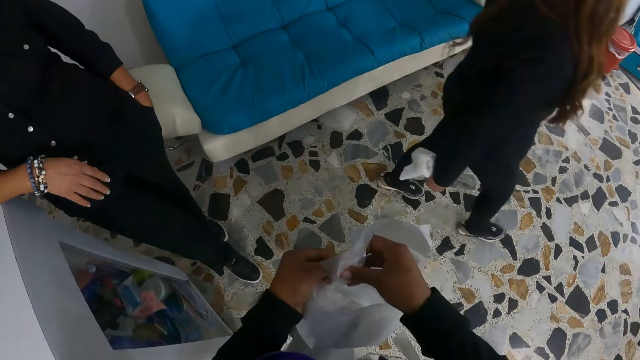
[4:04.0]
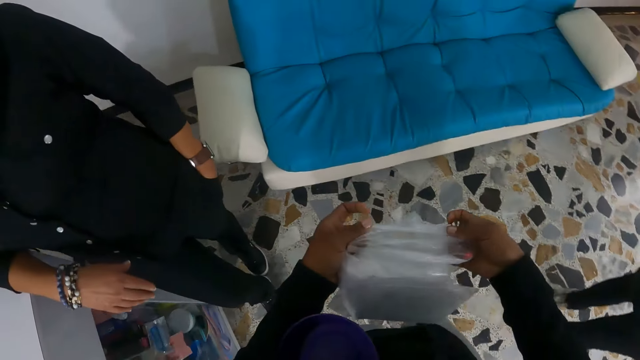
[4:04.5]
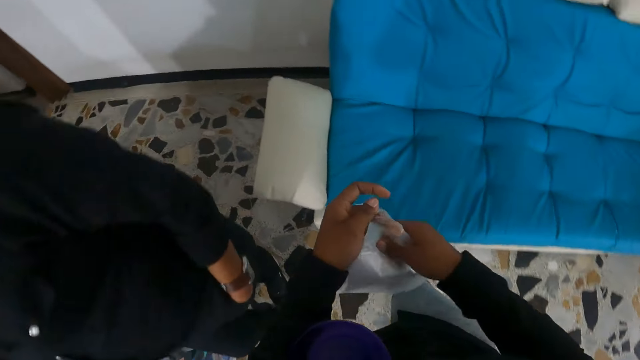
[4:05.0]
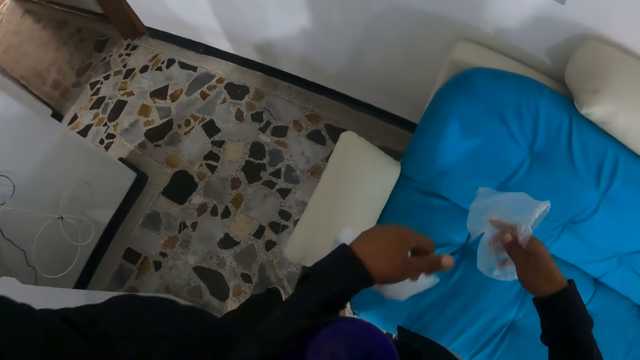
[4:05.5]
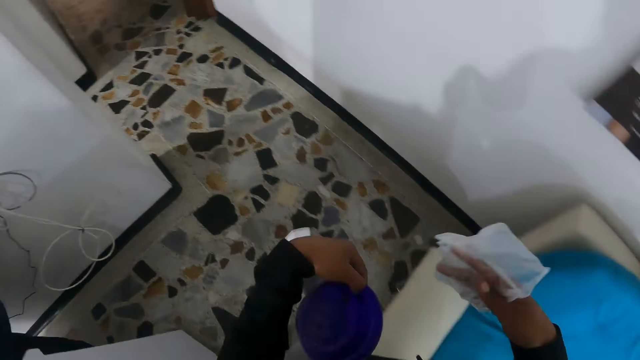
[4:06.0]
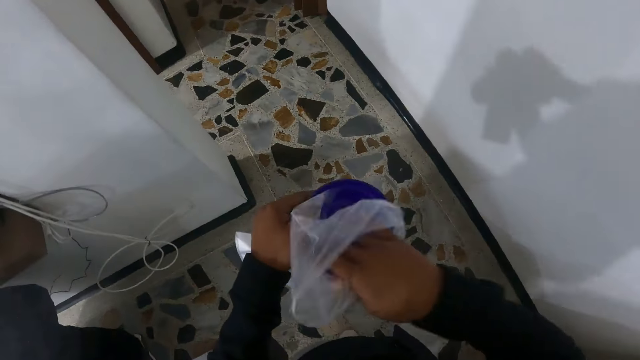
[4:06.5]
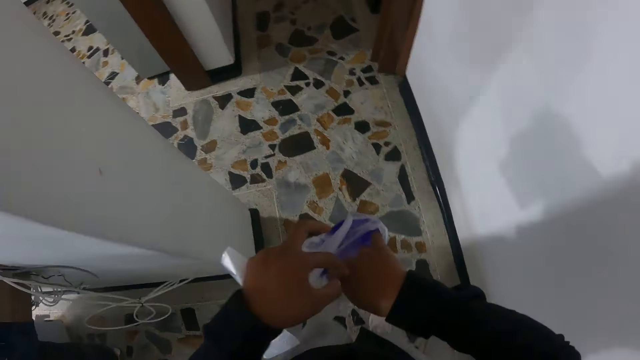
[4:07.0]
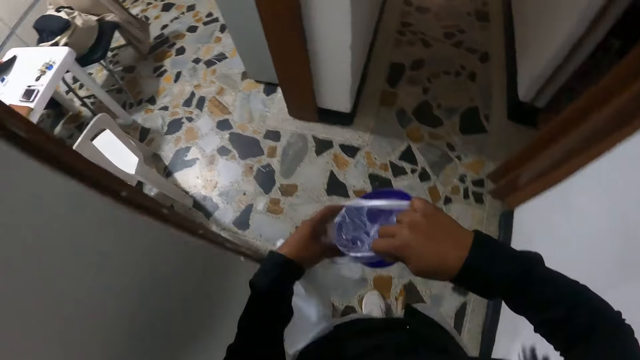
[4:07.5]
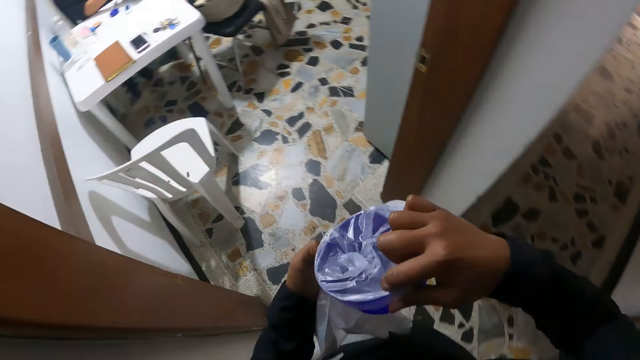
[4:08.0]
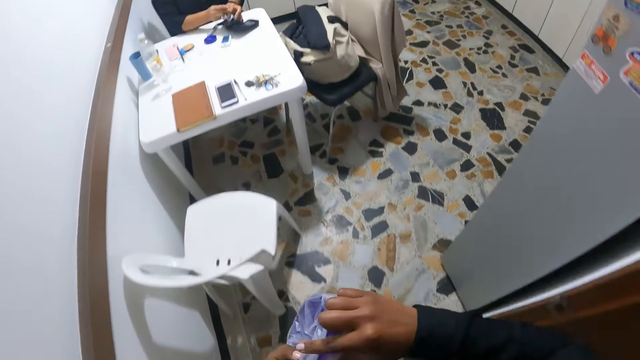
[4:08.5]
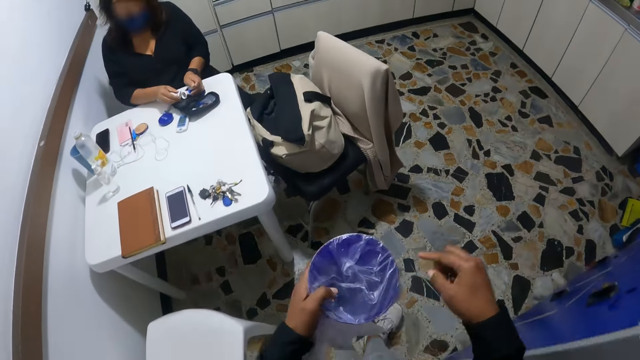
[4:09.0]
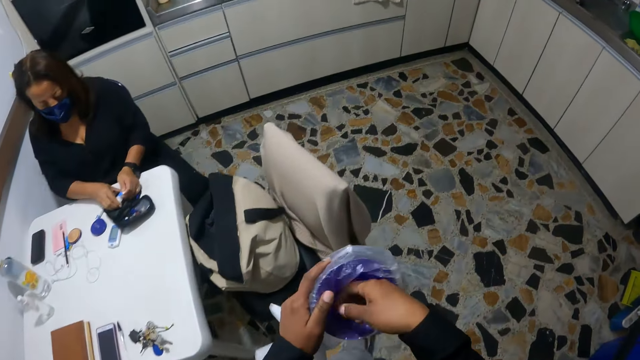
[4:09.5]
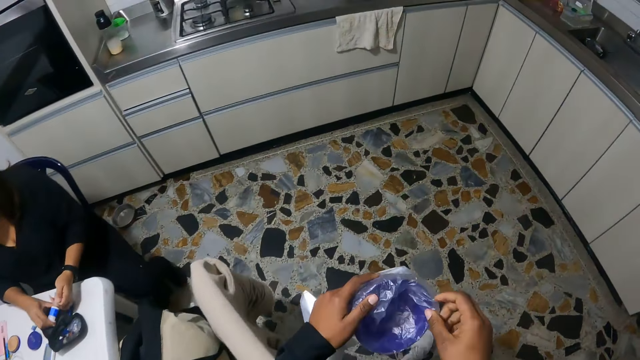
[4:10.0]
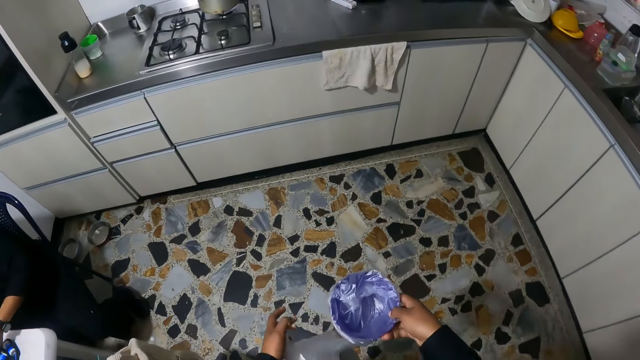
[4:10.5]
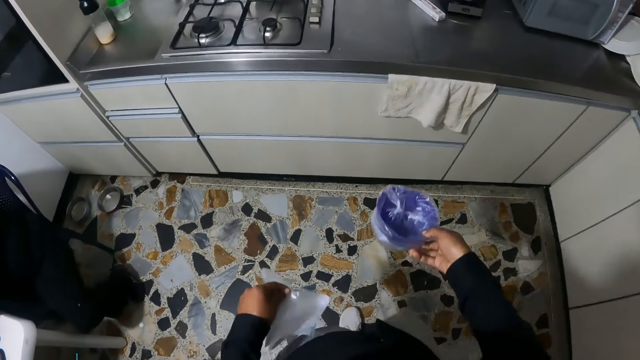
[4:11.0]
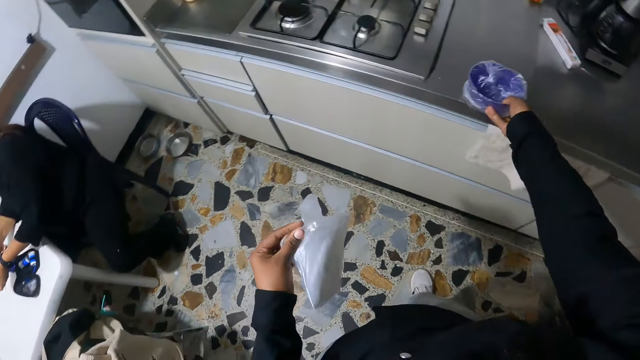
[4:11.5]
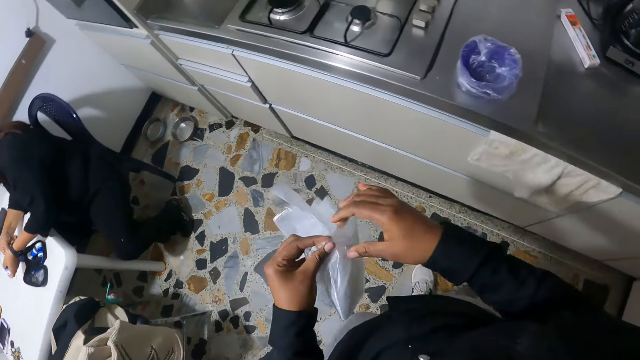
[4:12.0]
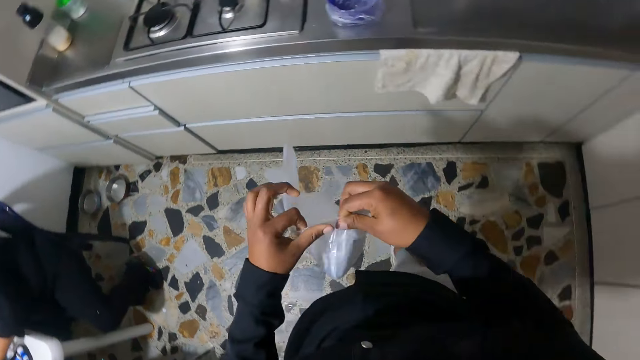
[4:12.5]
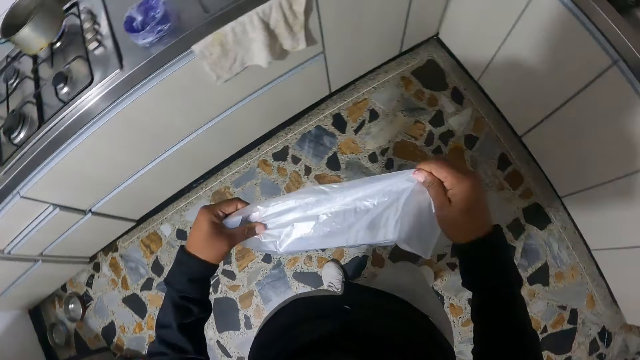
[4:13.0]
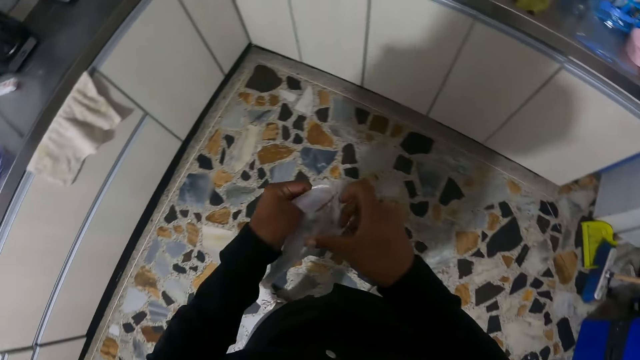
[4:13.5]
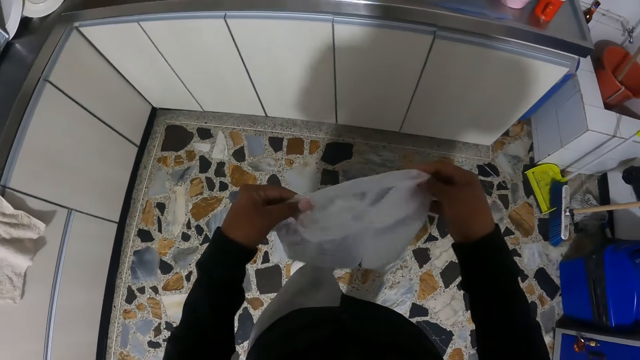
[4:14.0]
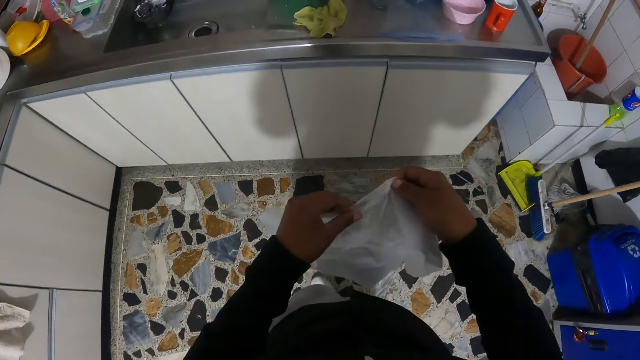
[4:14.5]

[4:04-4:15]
The camera wearer grabs the bowl underneath the arm. She holds the polythene bags. She wraps the blue bowl with the poly bag with both hands. She holds the polythene bags. She holds the polythene bags again. She adjusts the polythene bag on the bowl. She carries the polythene bags and the bowl. She holds the polythene bag. She drops the blue bowl on a steel table top with her right hand. She opens a poly bag with both hands.

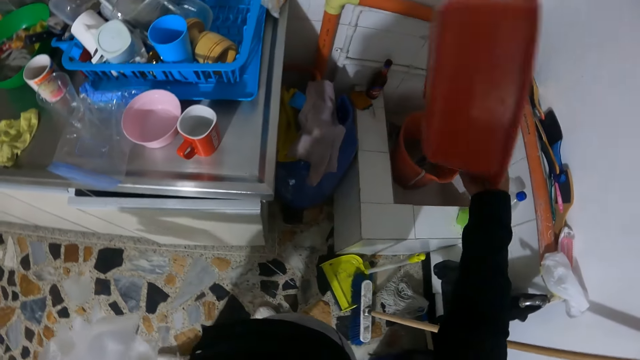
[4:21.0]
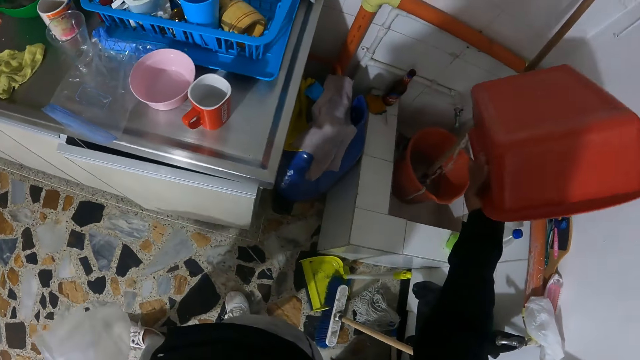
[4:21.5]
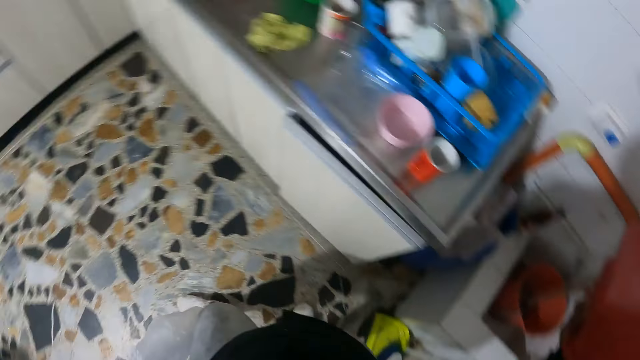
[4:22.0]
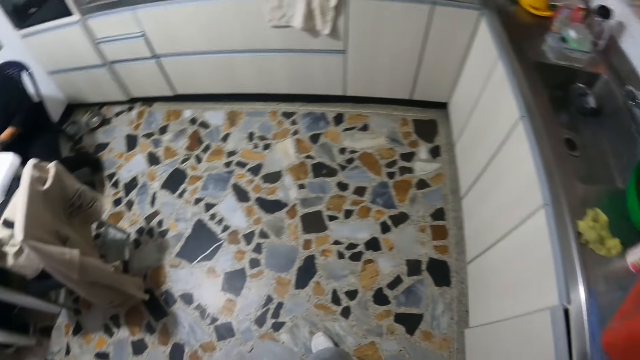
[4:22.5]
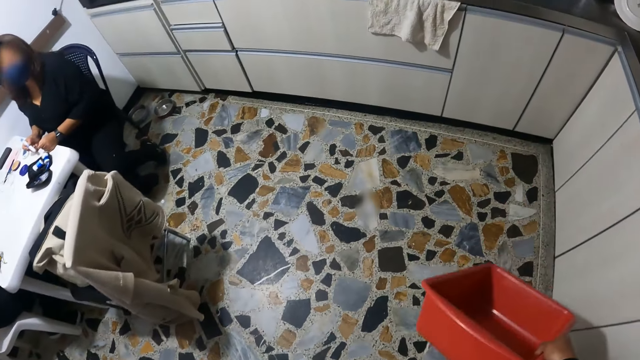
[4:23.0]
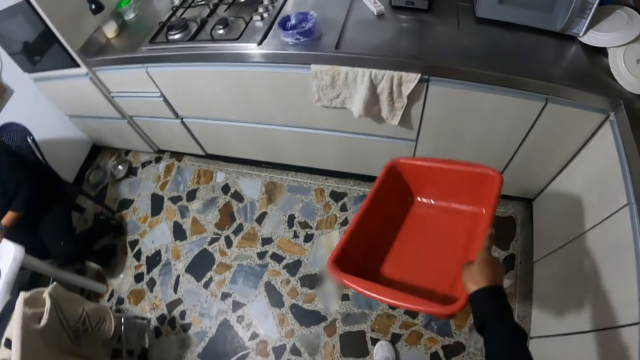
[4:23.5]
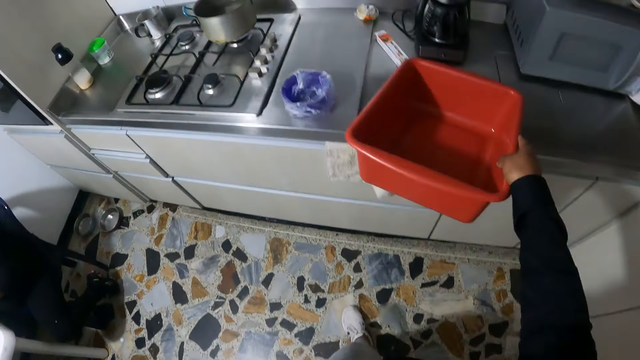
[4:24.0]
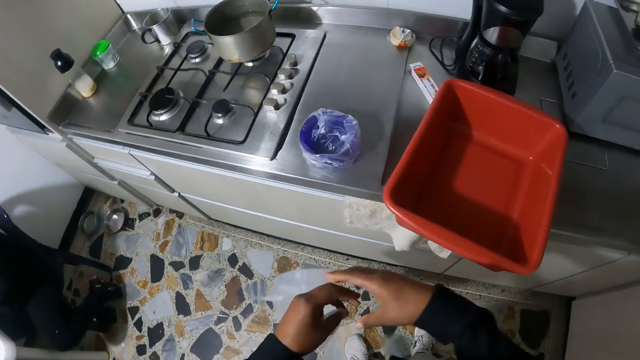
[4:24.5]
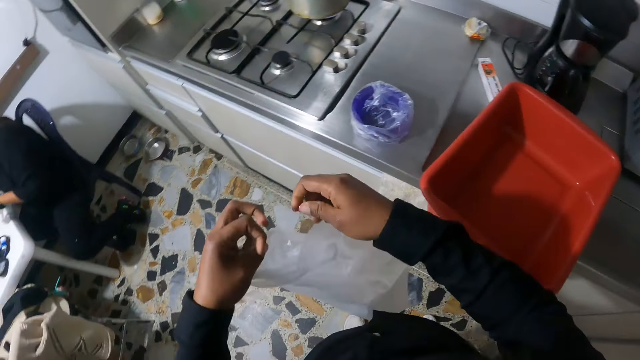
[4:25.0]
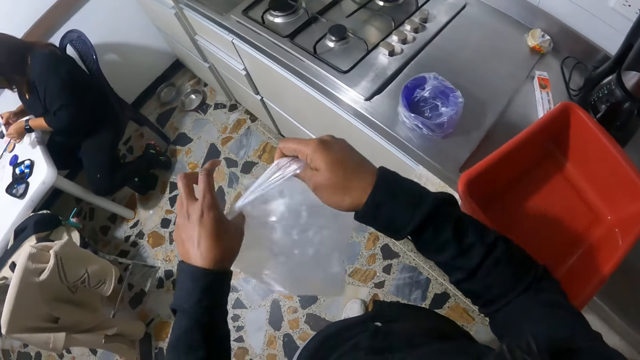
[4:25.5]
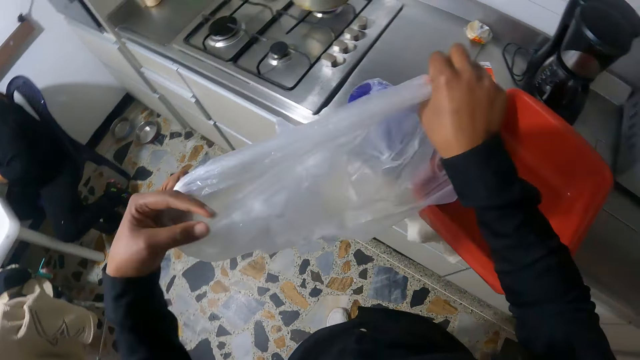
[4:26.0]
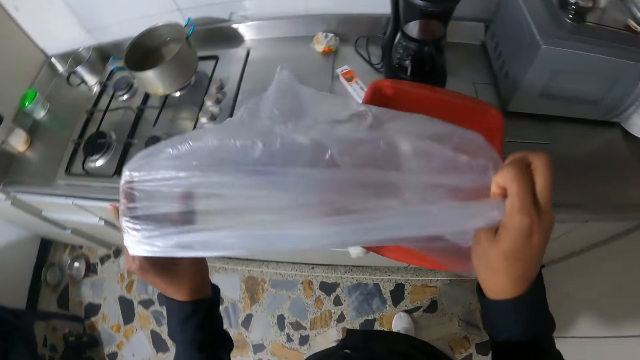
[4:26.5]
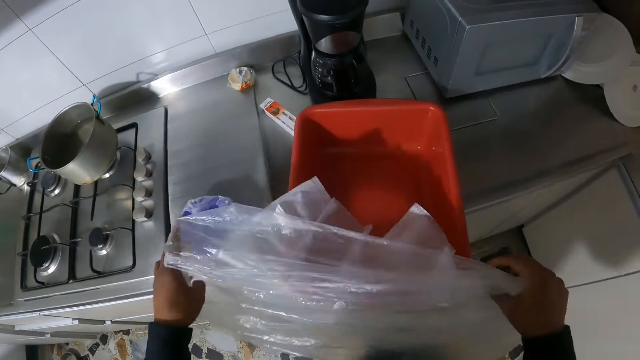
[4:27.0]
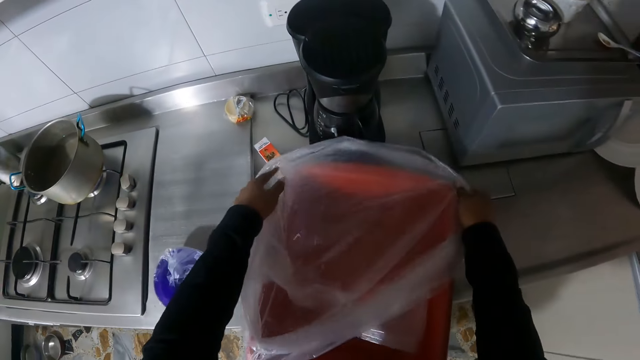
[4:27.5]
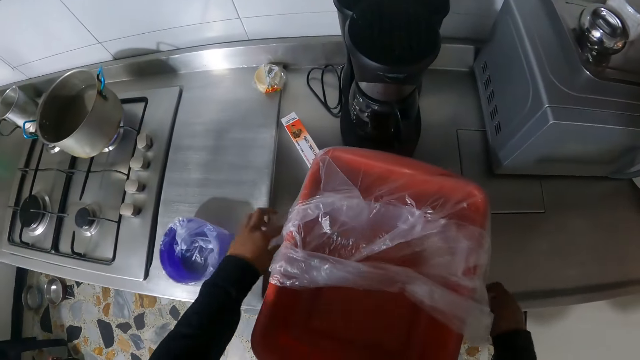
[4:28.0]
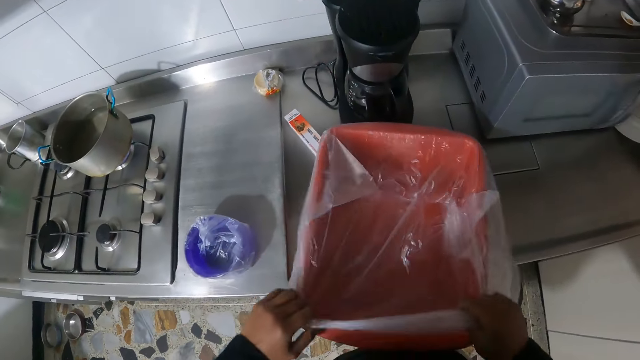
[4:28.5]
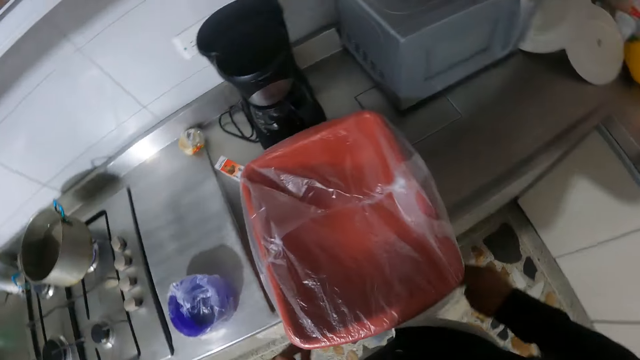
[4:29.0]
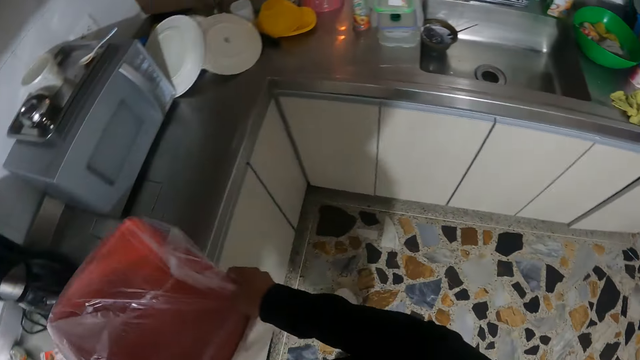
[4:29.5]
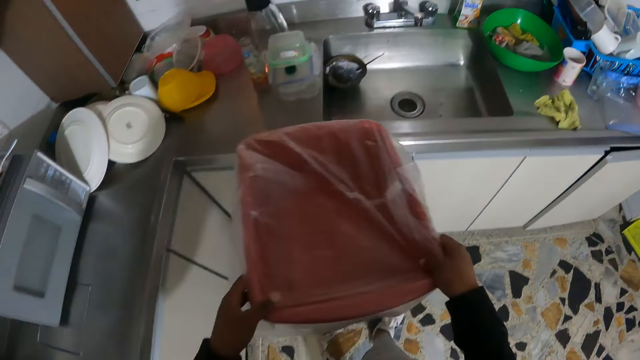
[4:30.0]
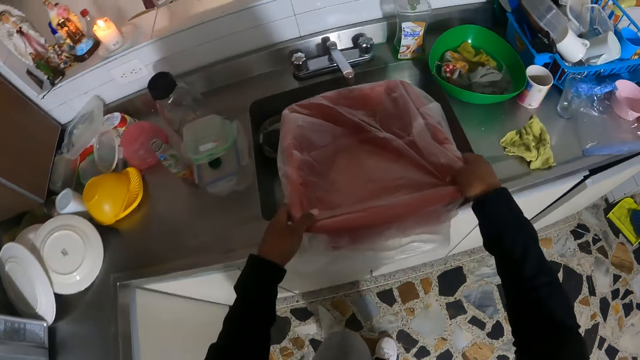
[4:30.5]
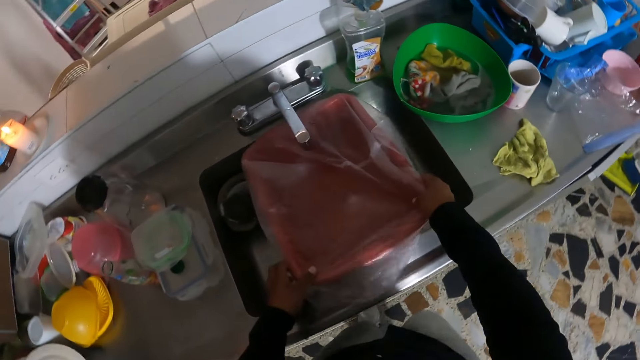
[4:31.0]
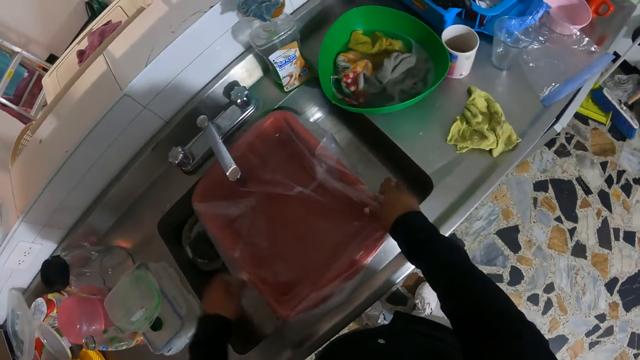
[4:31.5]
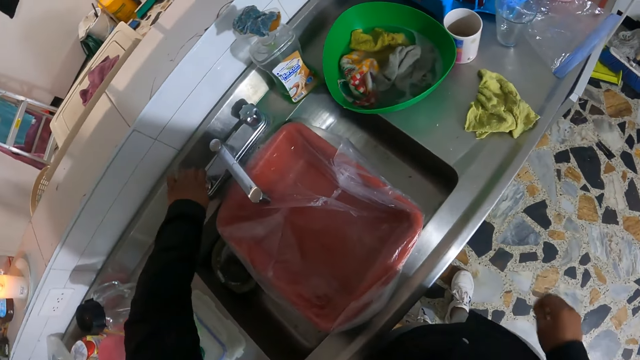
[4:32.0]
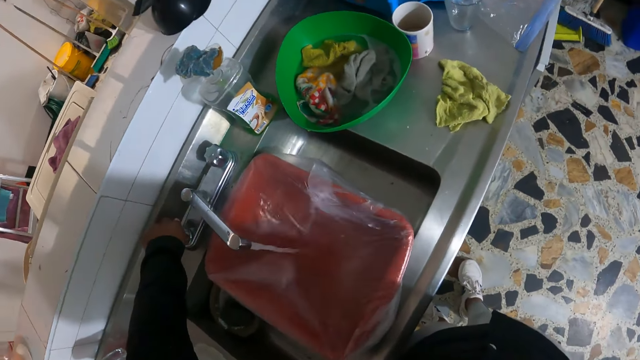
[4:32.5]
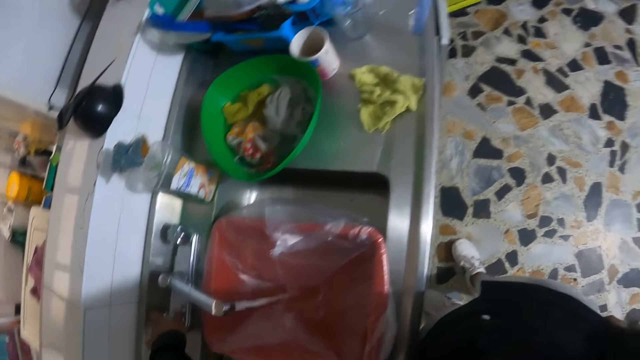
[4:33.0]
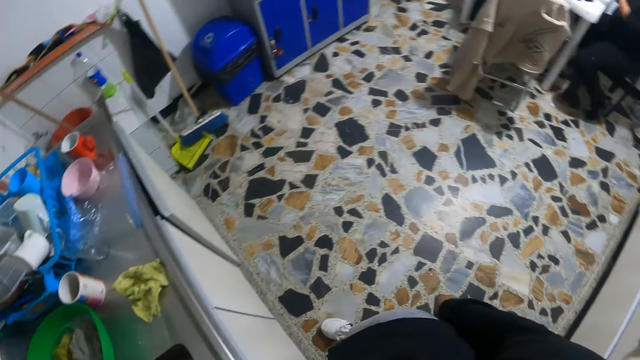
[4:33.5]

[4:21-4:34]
The camera wearer overturns an orange bowl or basin over an orange bucket with her right hand. She holds a polythene bag. She carries the polythene bag and the basin. She drops the orange bowl on a steel table top with her right hand. She holds the polythene bag. She holds the polythene bag again. She covers the orange bowl with the poly bag in both hands. She carries the basin. She drops the orange bowl into a sink with both hands. She opens a tap with her left hand.
